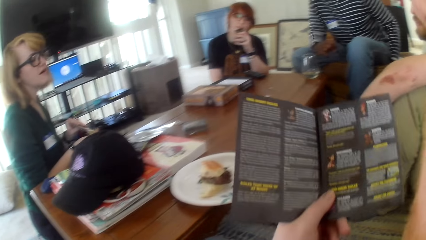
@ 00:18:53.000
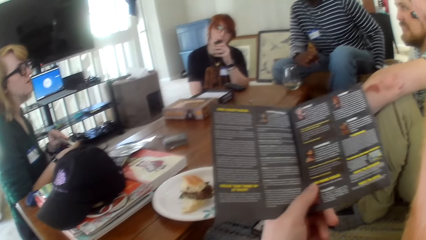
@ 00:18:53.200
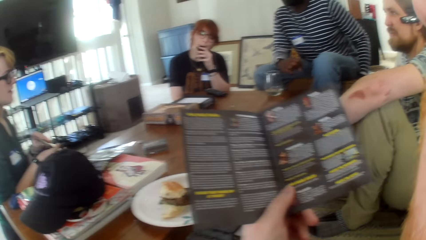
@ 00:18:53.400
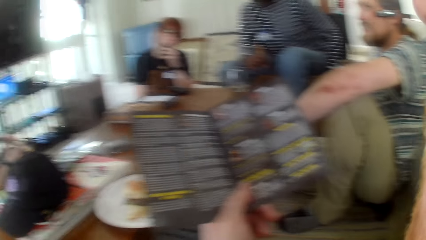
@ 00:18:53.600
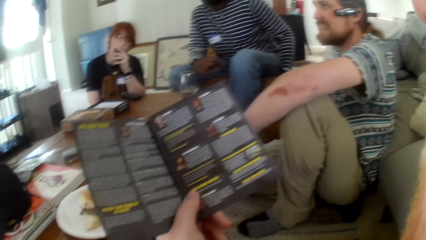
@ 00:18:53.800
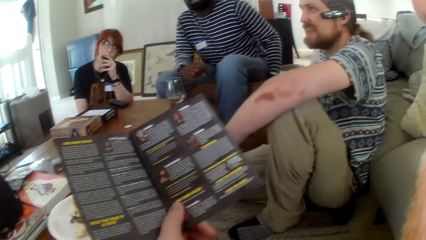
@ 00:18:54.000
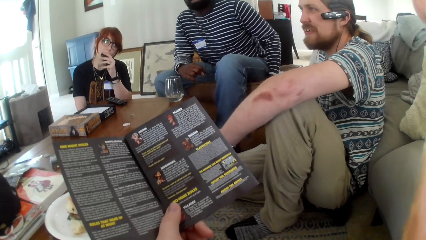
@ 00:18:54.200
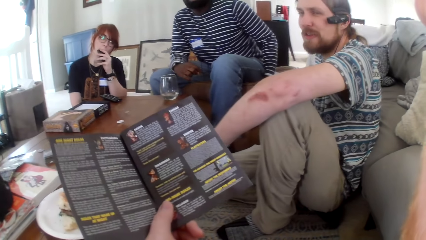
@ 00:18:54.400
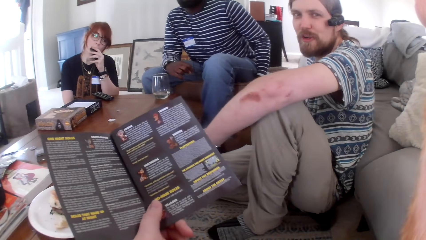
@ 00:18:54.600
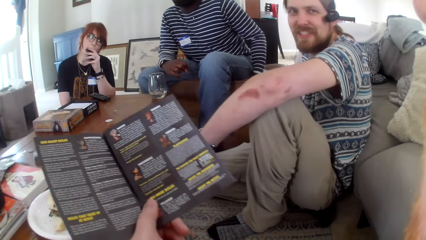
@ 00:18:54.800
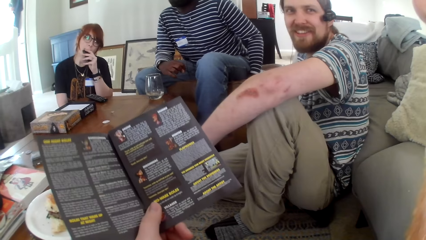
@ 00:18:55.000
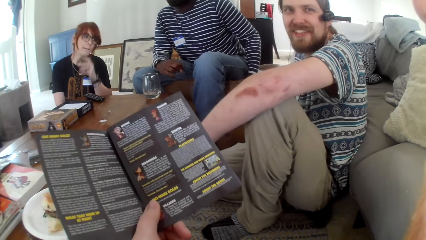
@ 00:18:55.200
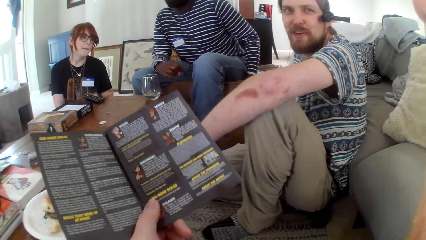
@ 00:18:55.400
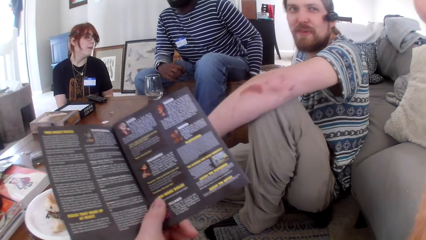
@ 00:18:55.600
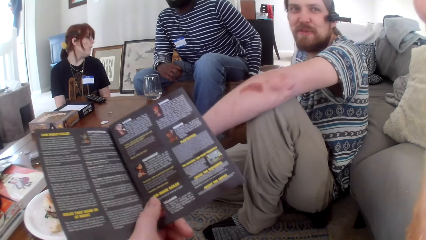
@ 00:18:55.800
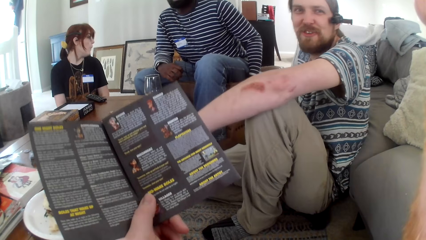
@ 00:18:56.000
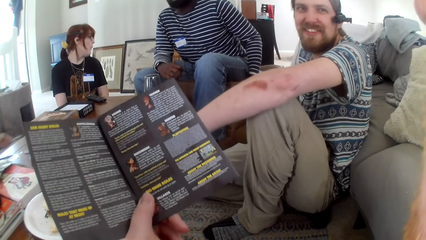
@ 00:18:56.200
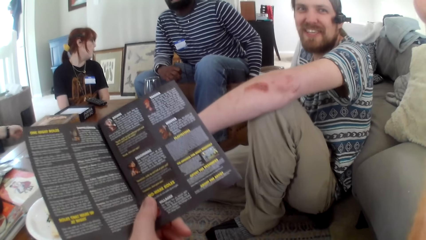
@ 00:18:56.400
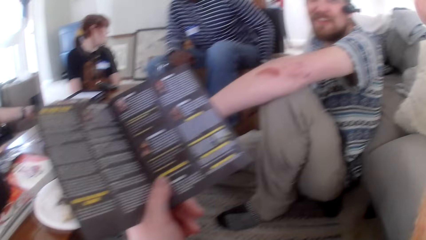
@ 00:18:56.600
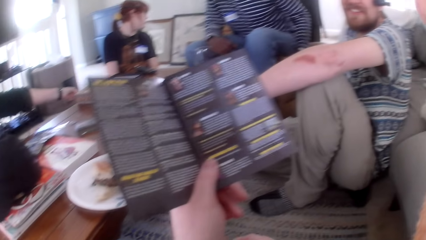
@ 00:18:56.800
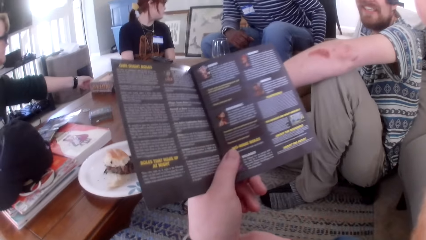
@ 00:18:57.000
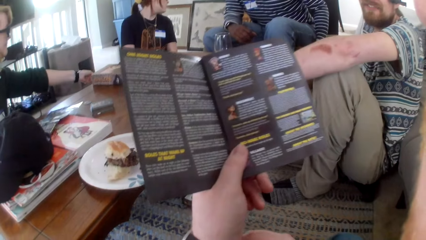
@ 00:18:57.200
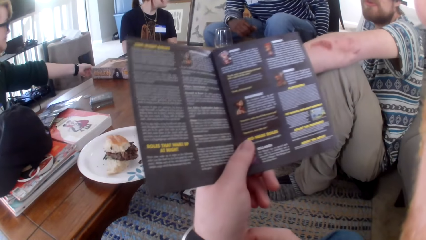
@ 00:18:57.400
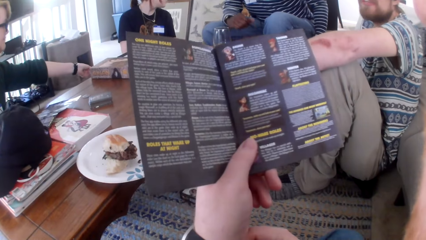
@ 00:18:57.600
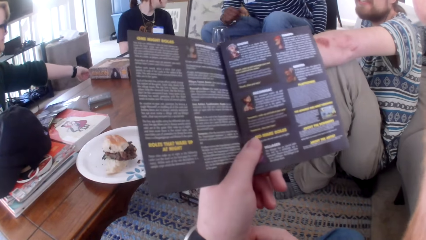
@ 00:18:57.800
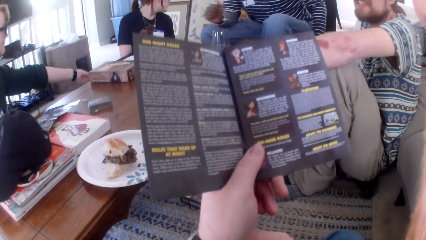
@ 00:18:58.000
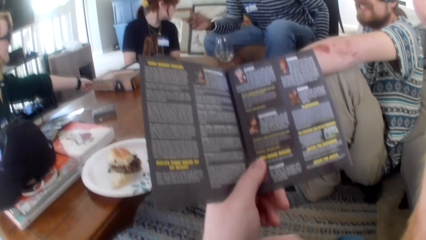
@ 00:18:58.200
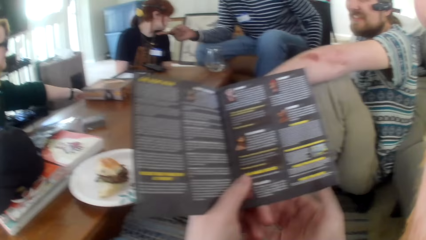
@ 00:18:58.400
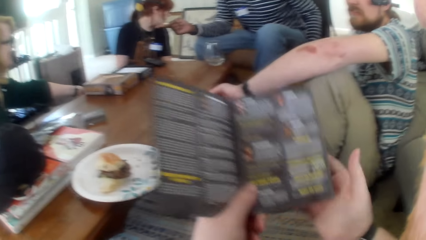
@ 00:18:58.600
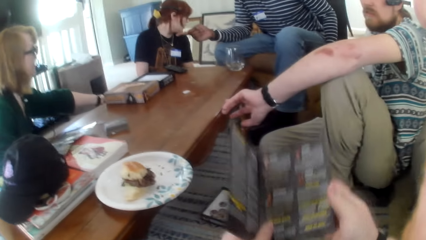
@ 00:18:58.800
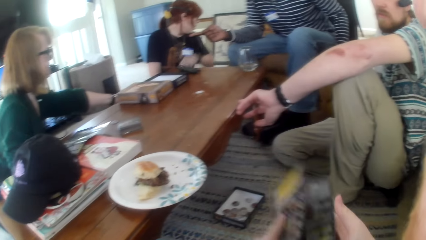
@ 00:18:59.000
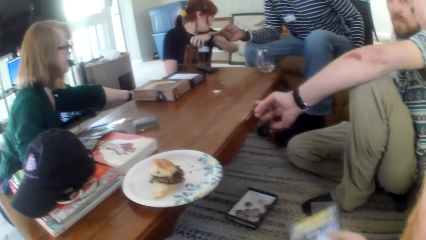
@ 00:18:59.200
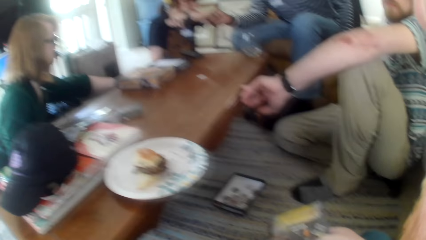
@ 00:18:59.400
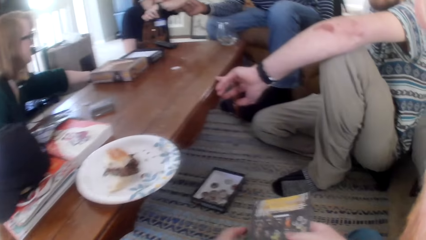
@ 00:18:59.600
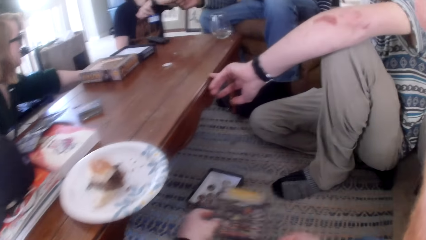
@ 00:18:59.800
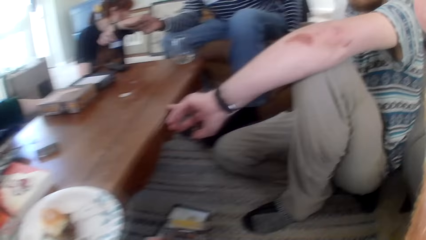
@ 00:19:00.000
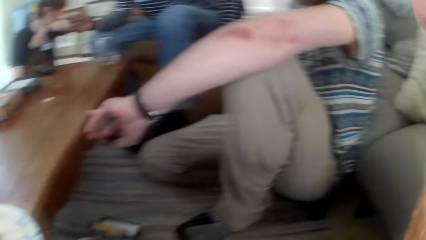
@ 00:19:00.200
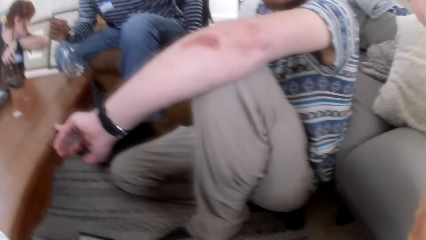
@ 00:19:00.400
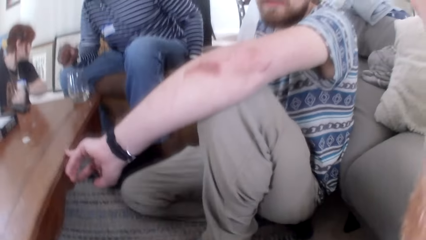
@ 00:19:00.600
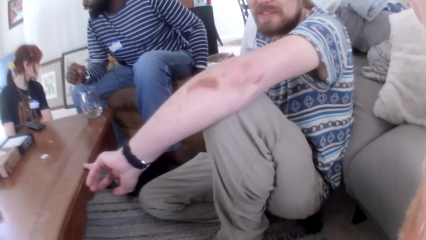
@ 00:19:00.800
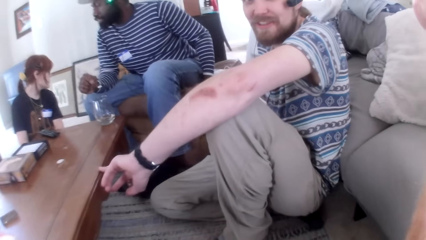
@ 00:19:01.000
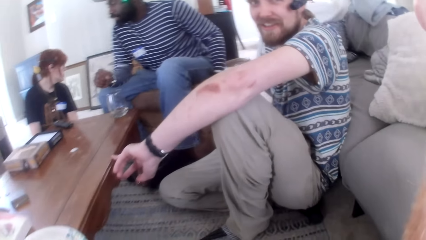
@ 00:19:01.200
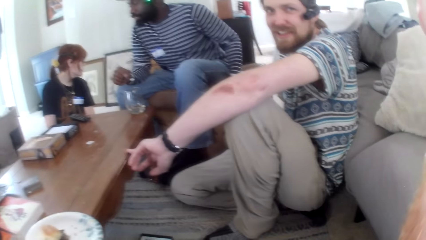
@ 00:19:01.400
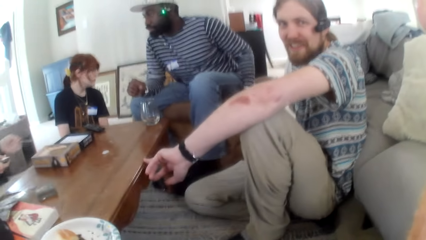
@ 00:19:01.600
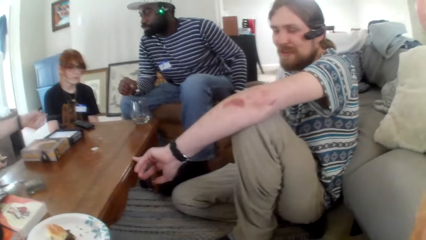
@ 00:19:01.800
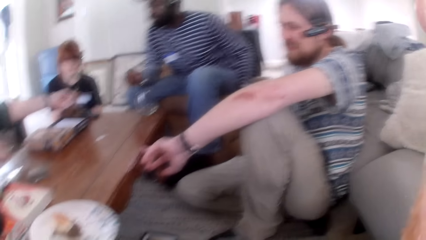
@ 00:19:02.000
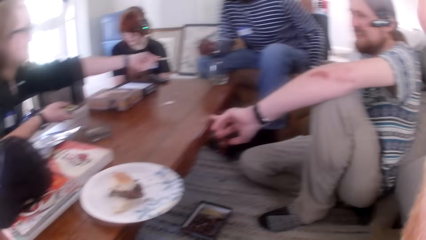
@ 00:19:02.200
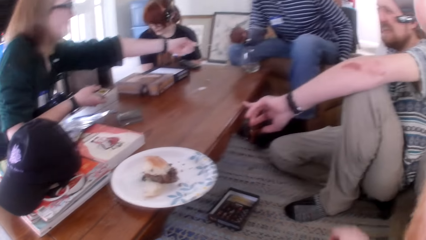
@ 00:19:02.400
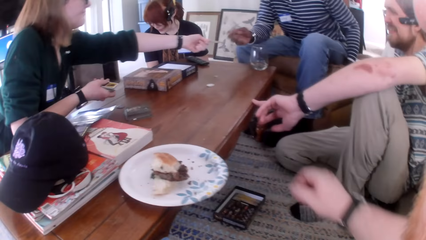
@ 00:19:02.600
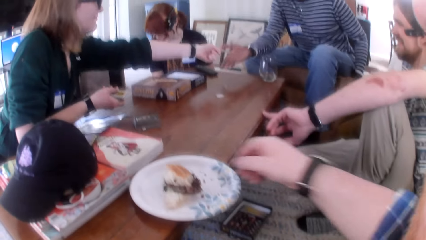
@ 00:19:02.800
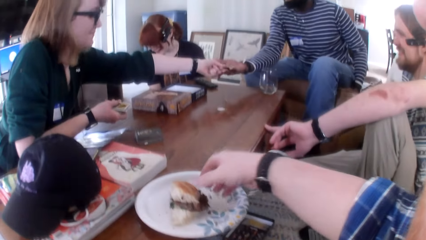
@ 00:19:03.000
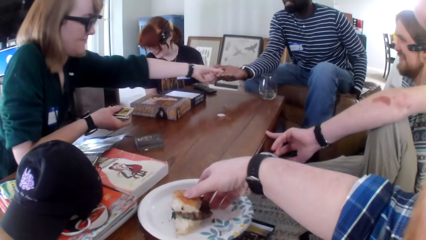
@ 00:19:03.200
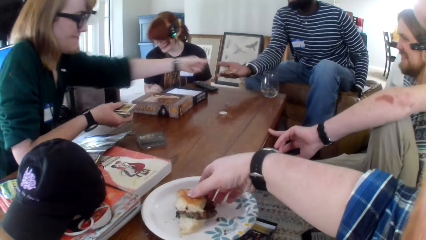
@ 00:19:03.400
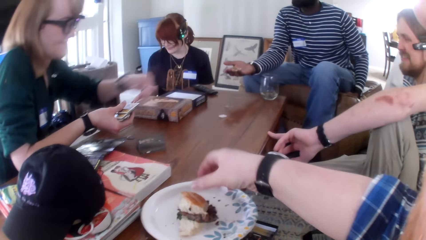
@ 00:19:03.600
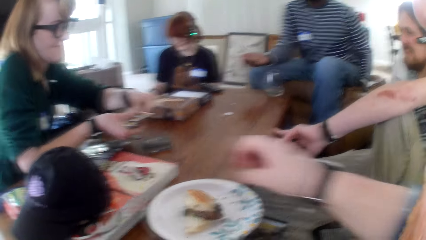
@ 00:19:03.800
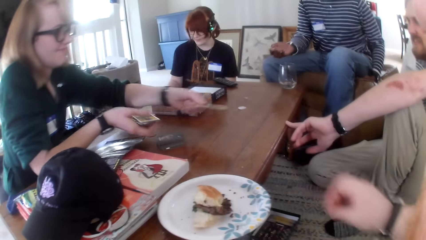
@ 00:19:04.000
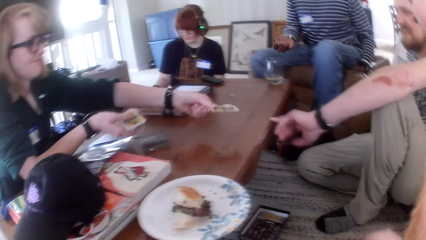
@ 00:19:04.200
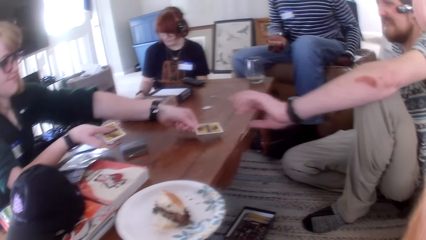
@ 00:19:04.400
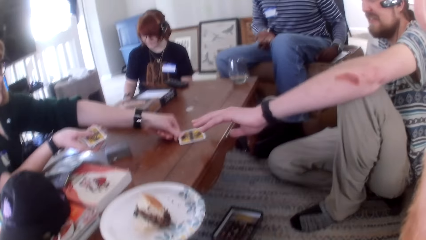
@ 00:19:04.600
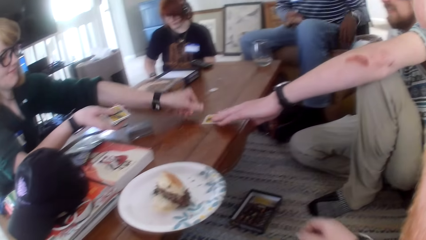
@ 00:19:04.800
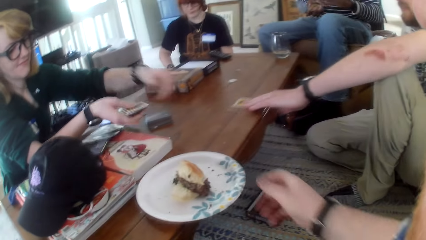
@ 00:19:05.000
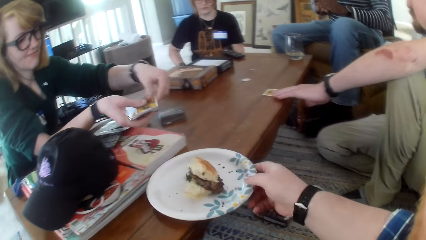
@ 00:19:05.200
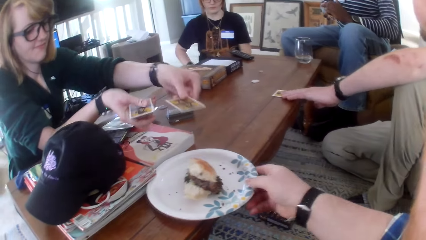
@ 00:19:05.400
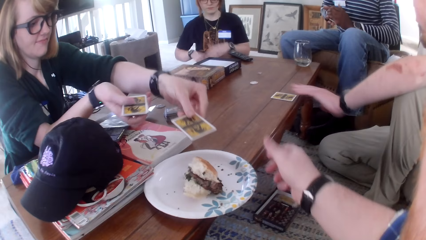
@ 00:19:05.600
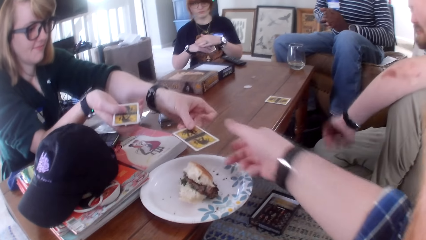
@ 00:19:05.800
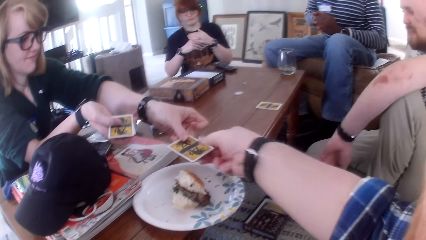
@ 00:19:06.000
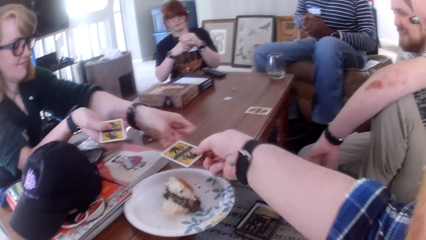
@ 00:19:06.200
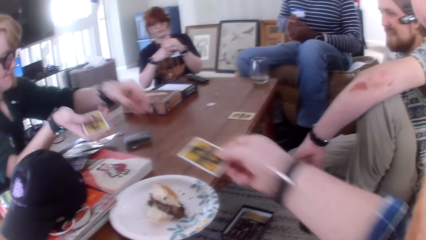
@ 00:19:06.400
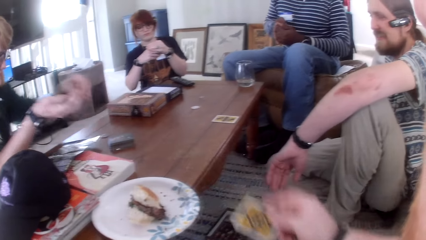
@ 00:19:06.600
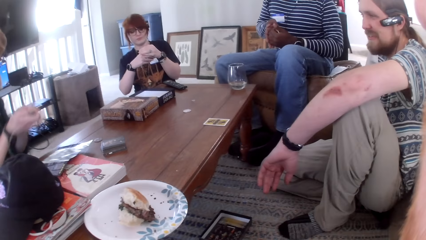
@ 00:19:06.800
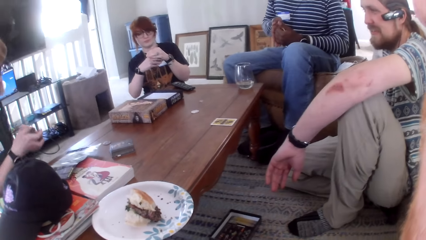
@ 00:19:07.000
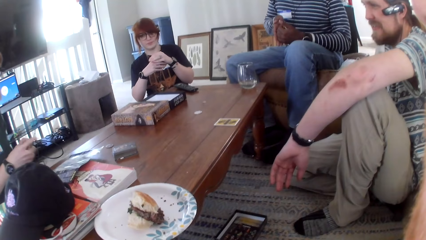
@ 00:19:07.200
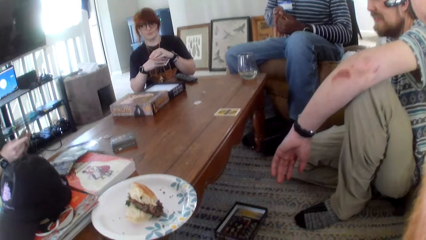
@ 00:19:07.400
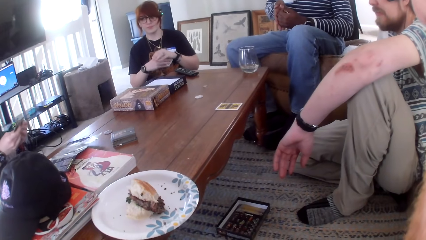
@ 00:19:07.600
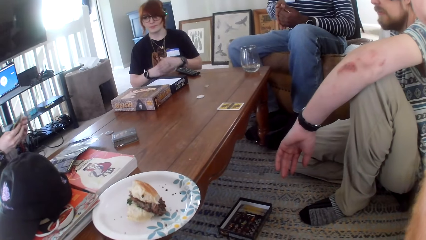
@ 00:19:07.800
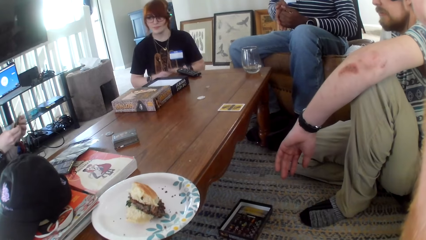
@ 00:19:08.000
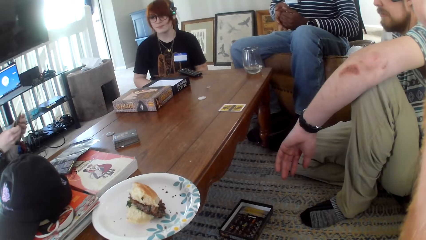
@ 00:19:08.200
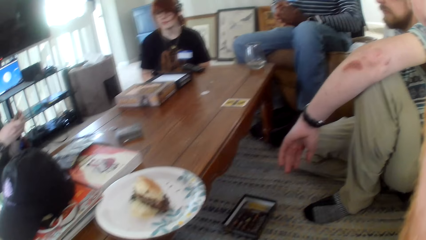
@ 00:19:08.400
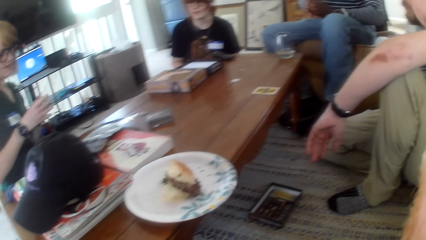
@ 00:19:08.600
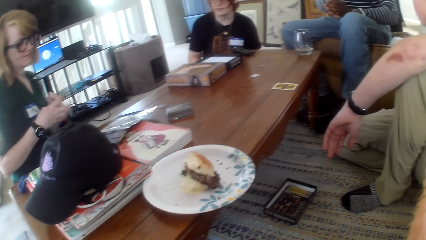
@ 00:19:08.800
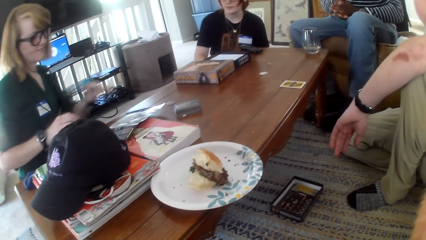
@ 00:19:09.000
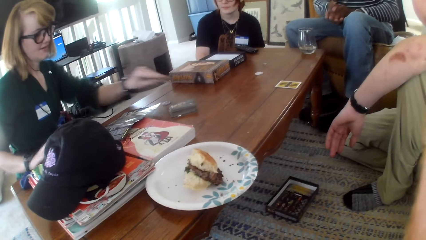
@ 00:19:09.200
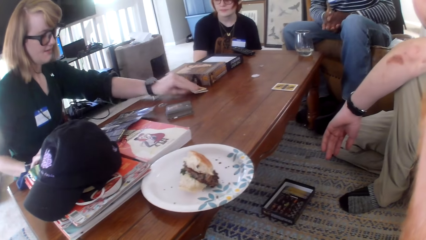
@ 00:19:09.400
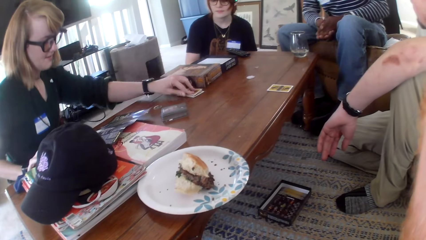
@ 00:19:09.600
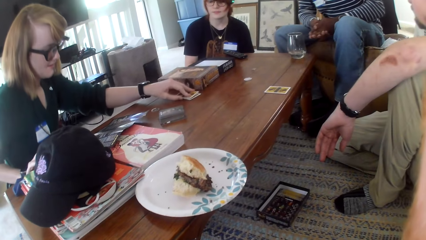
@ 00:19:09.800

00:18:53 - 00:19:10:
A woman talks. A man talks. The camera wearer talks, moves the paper, and talks. The man talks. The camera wearer touches the hot dog in the plate. The woman gives a person a card. The woman takes a card from another man. The woman places the card on the table. The woman gives the first man a card. The woman gives the camera wearer a card. The camera wearer moves their hand. The woman holds the cards. The woman talks.
